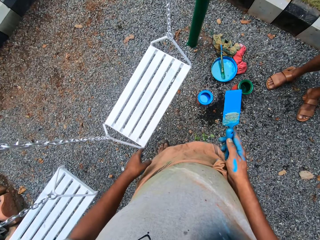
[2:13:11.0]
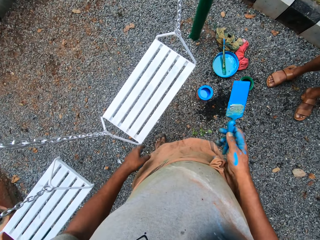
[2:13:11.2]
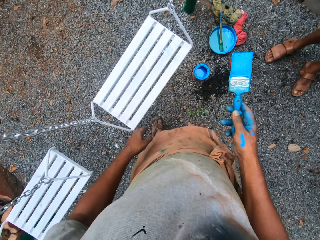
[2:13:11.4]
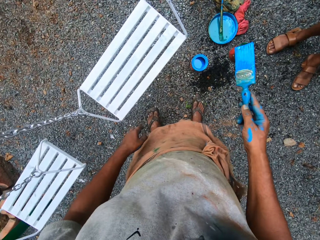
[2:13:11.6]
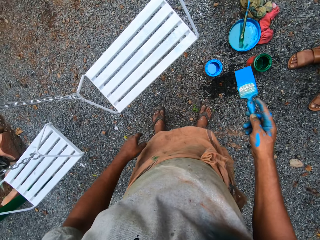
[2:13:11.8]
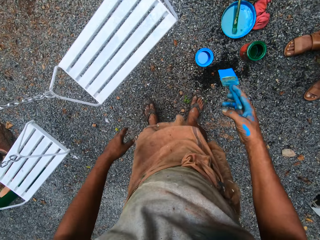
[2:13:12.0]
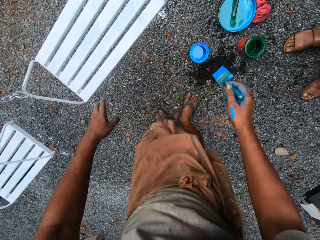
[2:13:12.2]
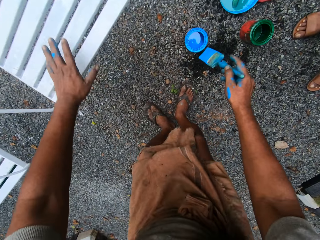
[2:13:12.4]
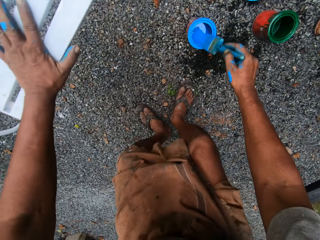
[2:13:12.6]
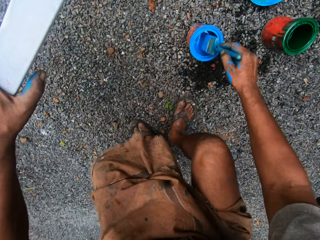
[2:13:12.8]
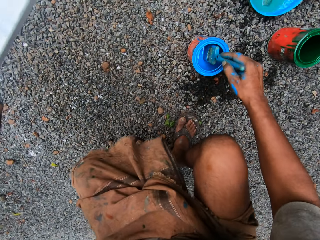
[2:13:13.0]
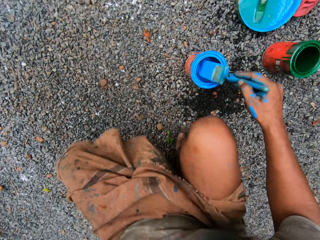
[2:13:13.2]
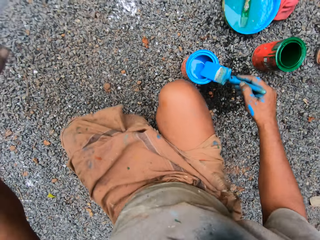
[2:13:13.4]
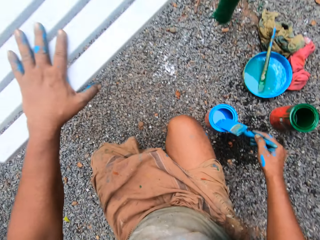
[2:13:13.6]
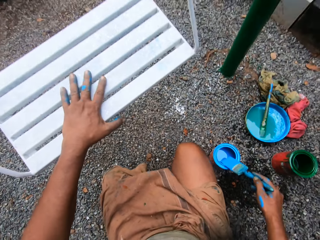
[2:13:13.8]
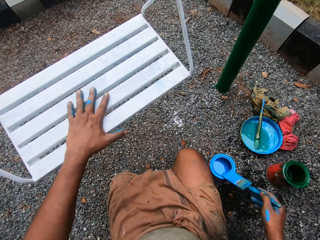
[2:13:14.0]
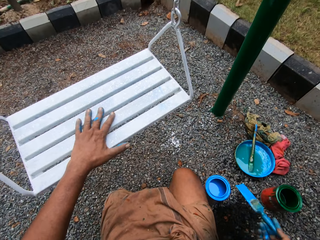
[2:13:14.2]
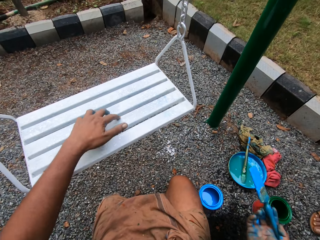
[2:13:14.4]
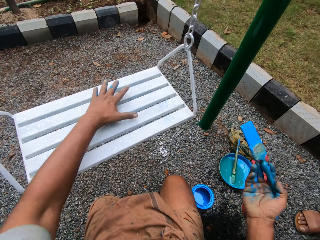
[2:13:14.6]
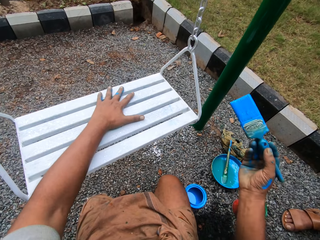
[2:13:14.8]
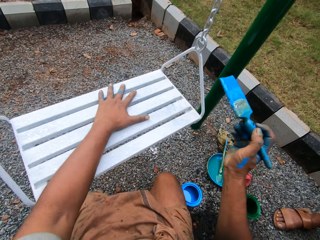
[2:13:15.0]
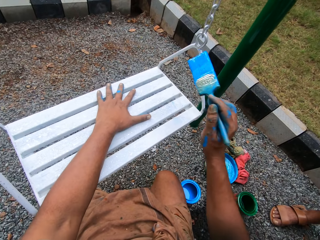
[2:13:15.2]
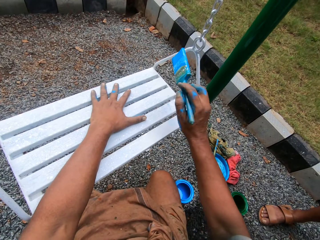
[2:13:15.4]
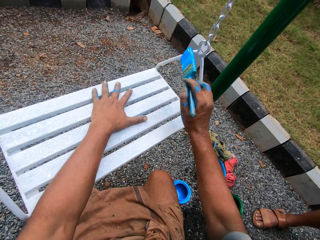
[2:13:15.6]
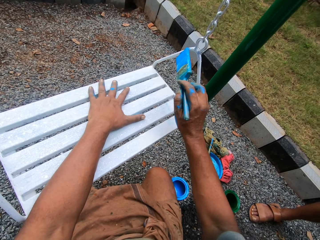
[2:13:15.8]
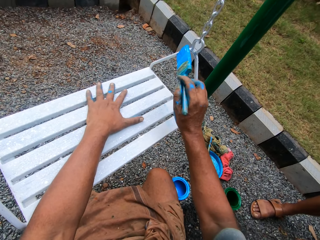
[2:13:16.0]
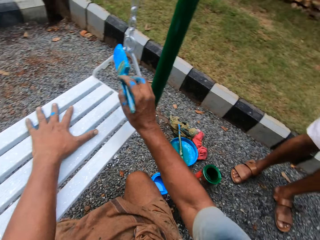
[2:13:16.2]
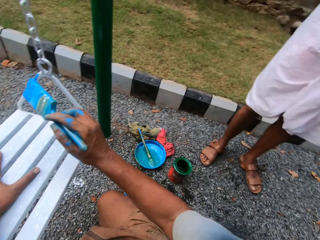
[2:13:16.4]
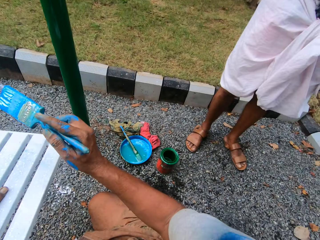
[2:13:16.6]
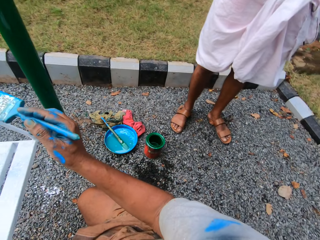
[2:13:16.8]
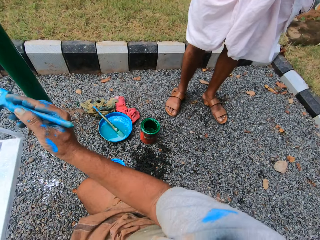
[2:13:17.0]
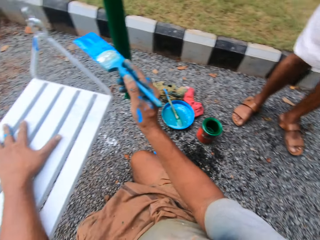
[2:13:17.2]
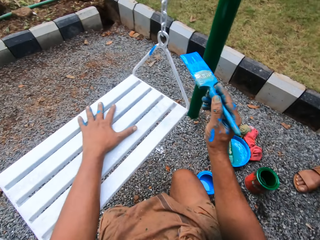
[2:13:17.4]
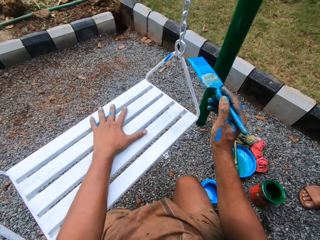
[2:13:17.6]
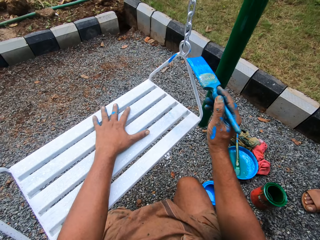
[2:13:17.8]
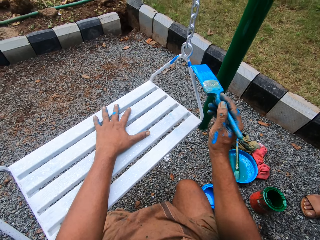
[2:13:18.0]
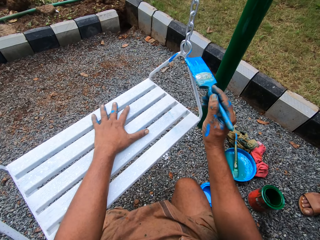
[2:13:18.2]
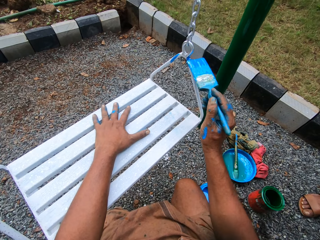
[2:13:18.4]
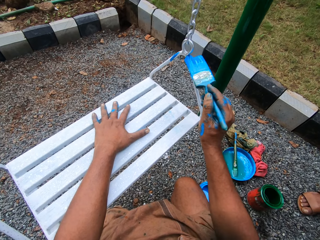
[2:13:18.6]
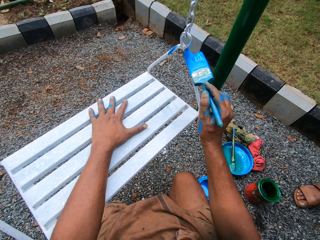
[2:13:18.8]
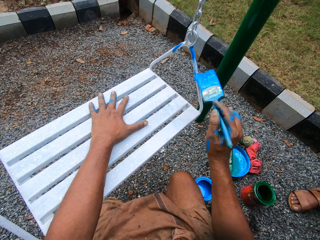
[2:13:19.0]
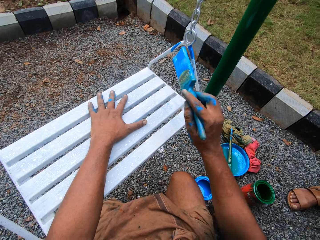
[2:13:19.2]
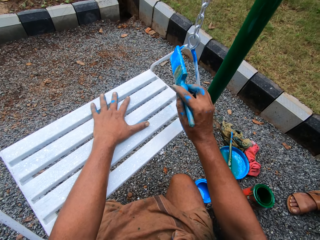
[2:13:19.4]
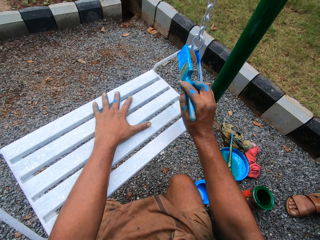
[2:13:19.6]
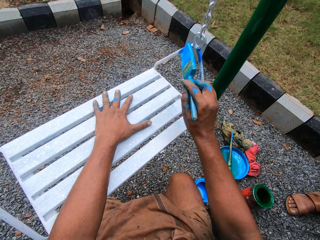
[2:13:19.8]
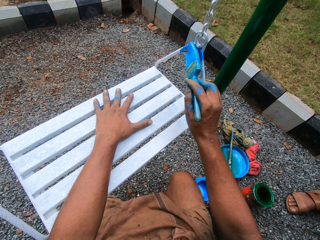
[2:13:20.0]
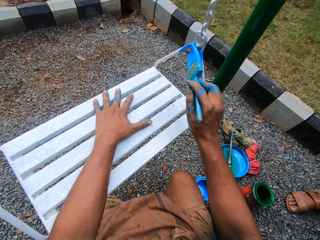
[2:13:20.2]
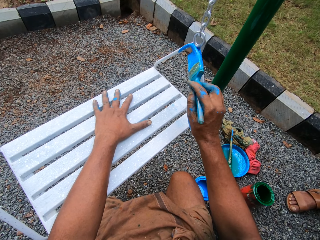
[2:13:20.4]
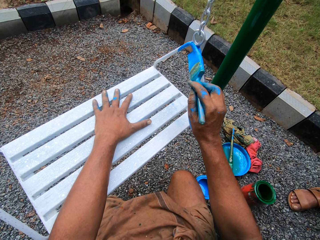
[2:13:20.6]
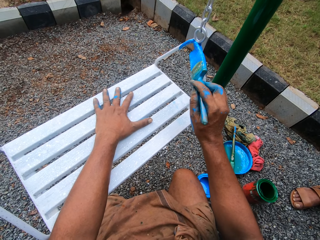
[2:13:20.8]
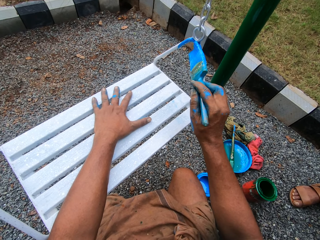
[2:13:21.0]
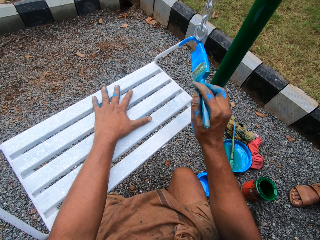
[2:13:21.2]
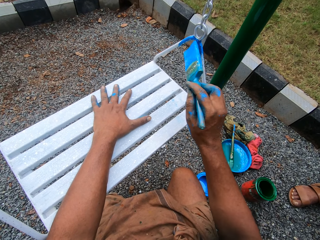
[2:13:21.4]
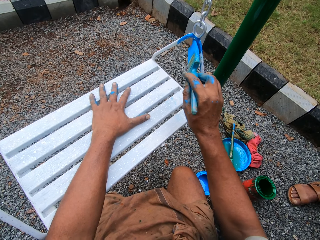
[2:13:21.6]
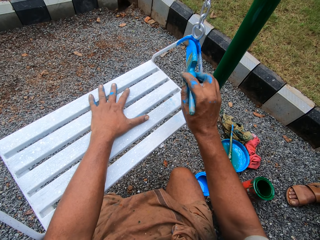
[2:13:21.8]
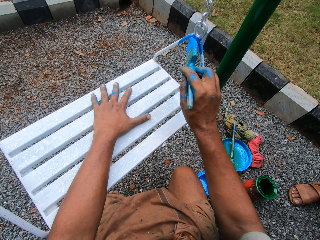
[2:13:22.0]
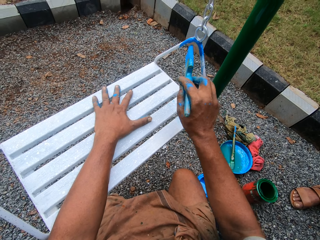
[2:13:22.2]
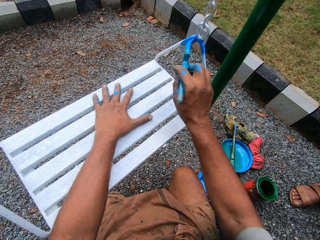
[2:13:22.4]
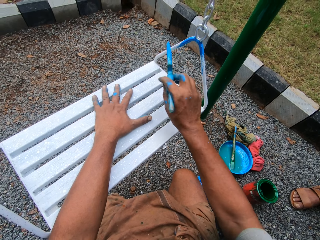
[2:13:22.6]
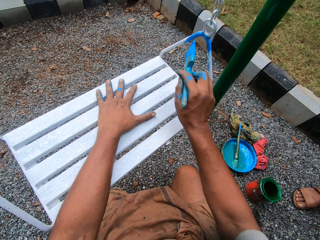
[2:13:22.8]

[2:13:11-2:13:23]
The camera wearer puts his left hand on the seat of one of the swings. He dips the paint brush into the tin with blue paint. He returns paint in the paint can. He stoops in front of the swing. He paints the swing with the paint brush. He turns around. He paints the swing.

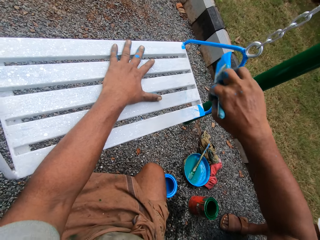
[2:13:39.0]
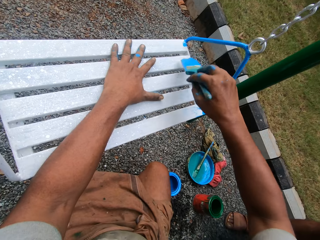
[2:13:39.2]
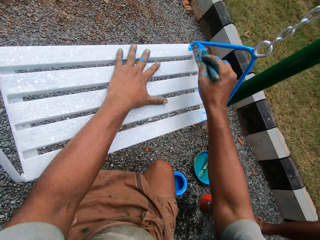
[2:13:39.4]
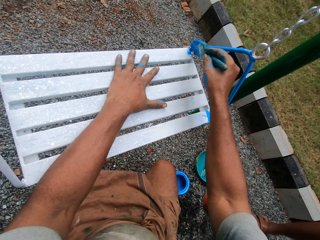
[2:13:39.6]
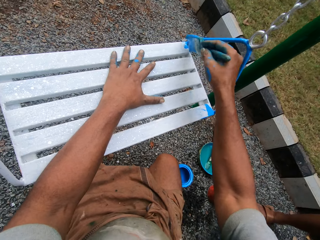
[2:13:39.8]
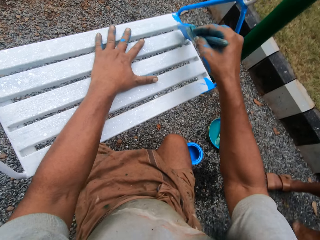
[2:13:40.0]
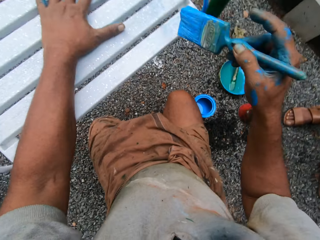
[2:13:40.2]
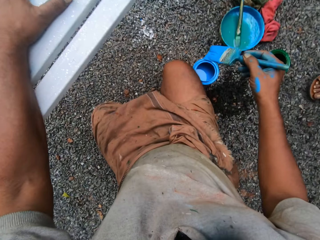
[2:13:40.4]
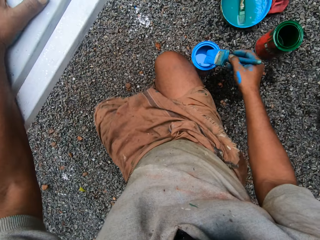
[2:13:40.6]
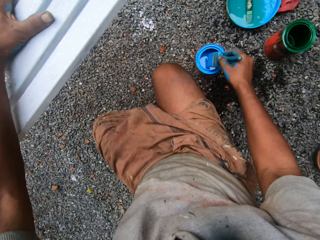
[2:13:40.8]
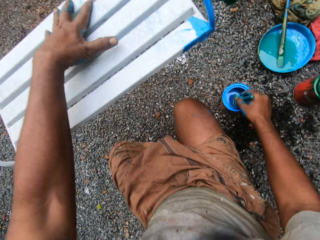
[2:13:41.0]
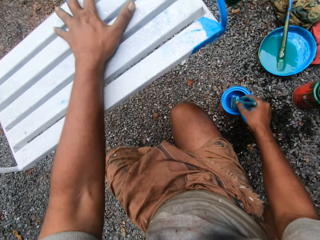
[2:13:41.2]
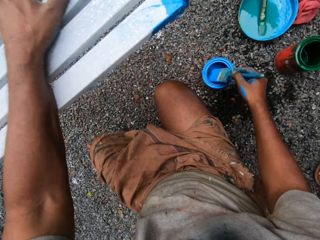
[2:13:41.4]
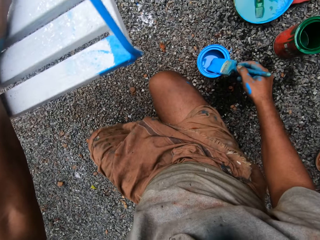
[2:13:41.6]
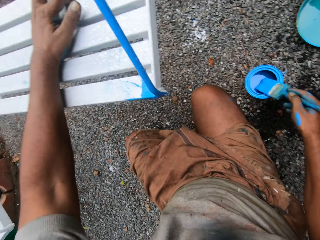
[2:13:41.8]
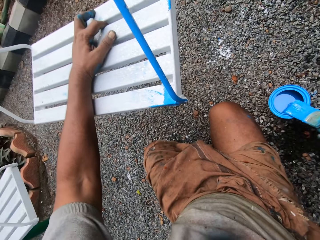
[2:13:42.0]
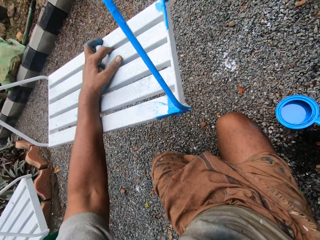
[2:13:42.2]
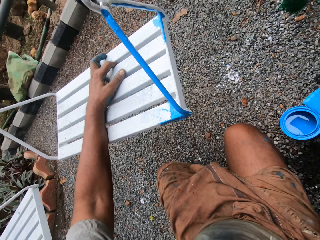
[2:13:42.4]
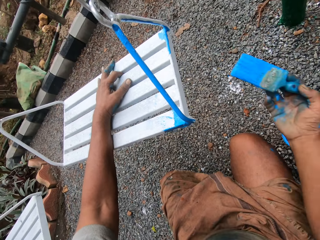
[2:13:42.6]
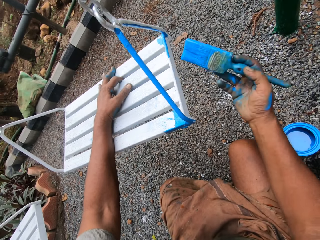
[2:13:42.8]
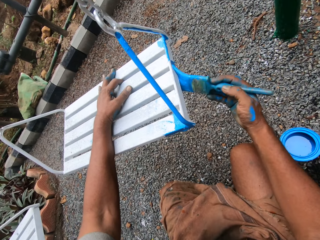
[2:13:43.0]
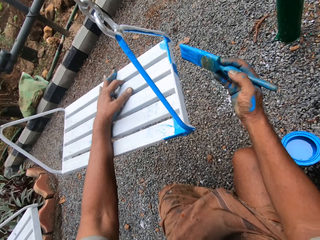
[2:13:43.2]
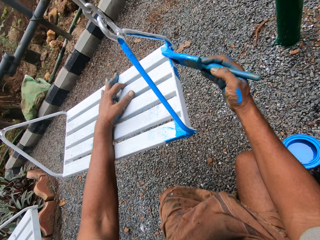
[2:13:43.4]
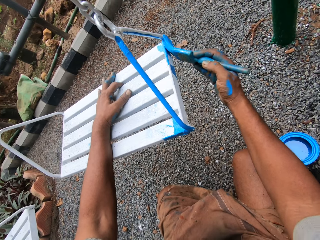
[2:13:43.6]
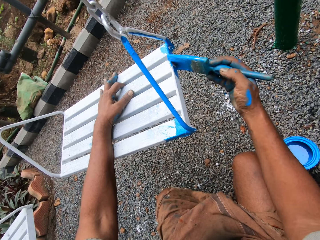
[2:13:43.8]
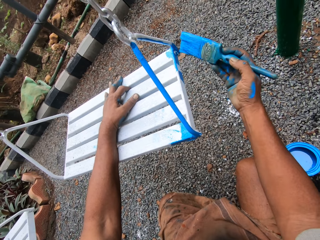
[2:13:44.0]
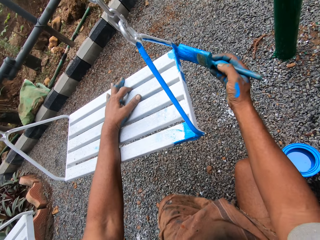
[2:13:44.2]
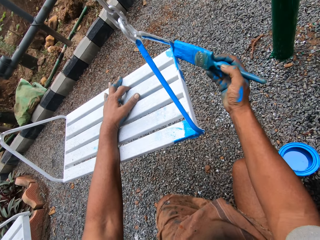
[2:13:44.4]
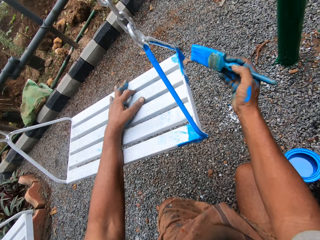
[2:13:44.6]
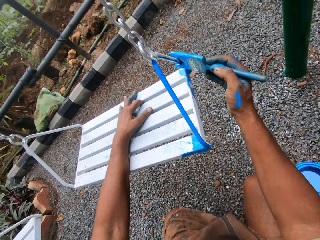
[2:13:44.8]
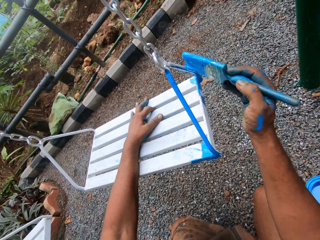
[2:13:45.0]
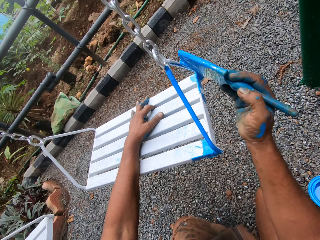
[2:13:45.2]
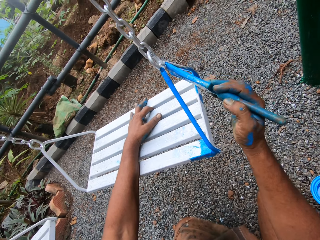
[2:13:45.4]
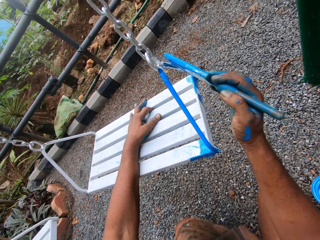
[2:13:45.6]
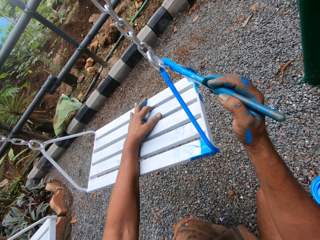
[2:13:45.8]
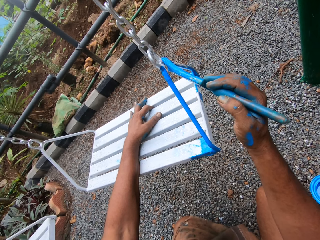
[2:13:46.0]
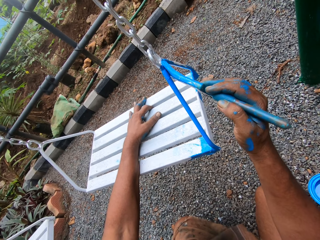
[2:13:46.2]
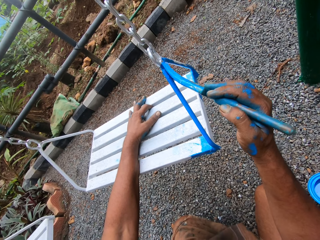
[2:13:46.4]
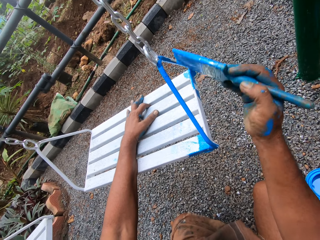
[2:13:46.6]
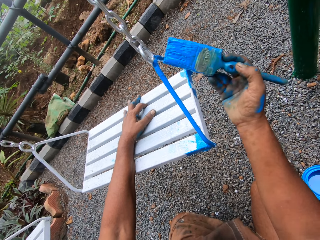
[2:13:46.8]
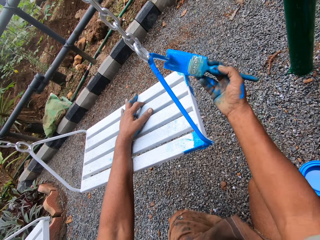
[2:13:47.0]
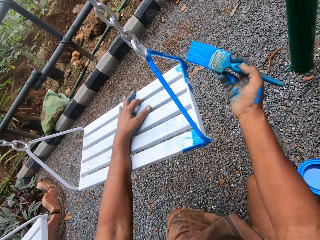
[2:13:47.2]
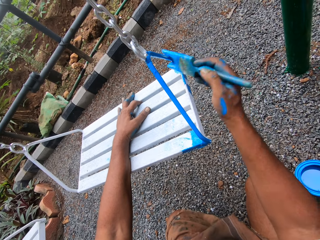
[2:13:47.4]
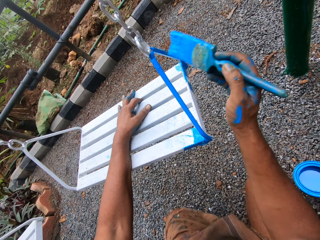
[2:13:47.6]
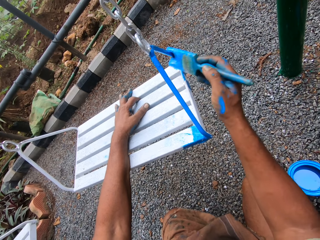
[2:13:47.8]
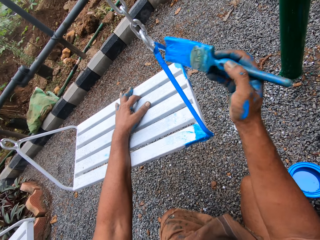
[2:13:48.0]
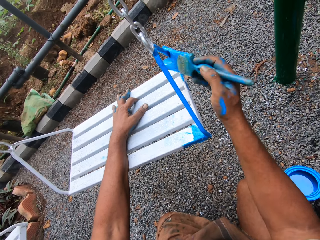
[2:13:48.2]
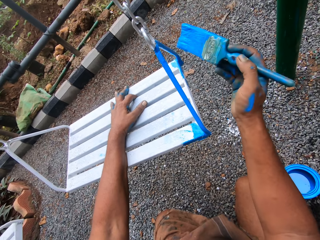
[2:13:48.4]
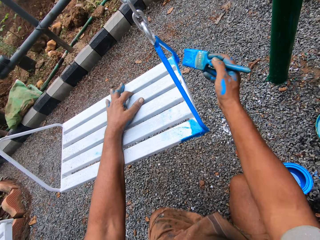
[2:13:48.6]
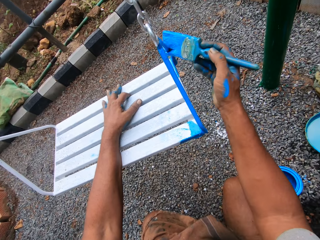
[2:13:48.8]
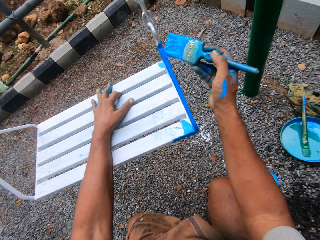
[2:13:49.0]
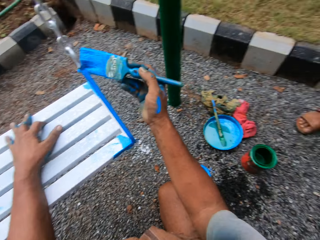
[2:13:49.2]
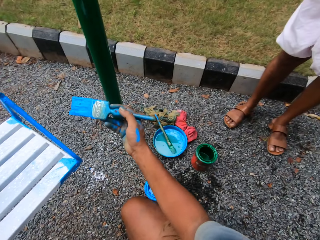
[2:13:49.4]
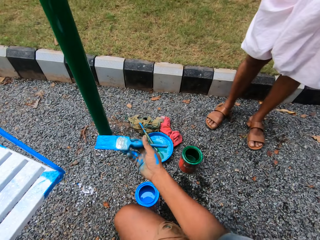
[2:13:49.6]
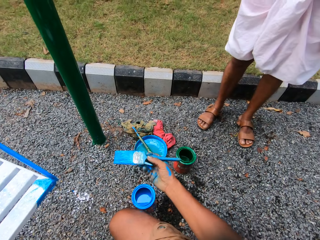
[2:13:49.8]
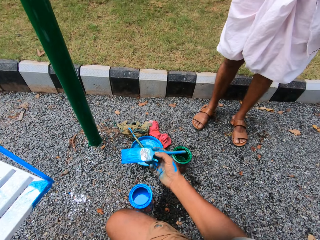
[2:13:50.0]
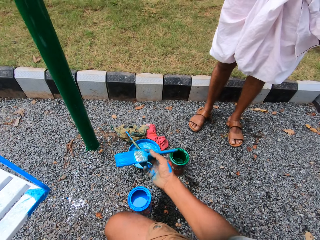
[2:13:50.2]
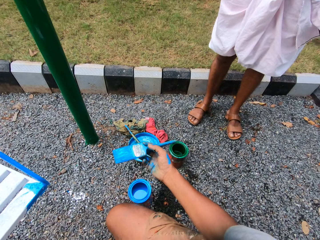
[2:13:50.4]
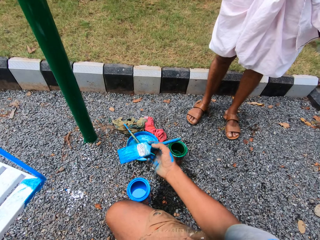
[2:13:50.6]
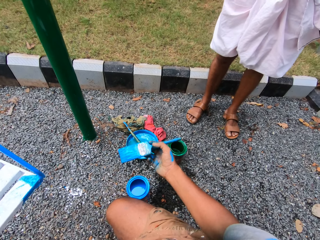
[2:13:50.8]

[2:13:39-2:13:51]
The camera wearer dips the paint brush into the tin with blue paint. They return paint in the paint can. They paint the swing with the paint brush. They turn around.
